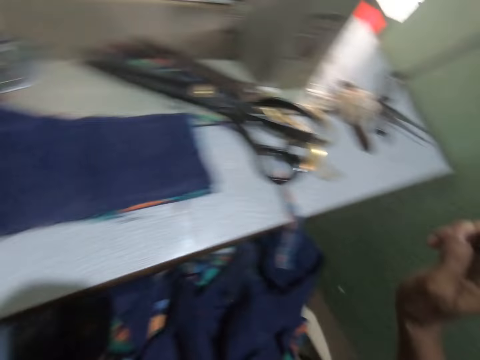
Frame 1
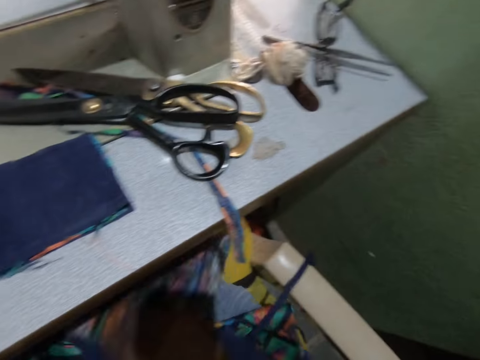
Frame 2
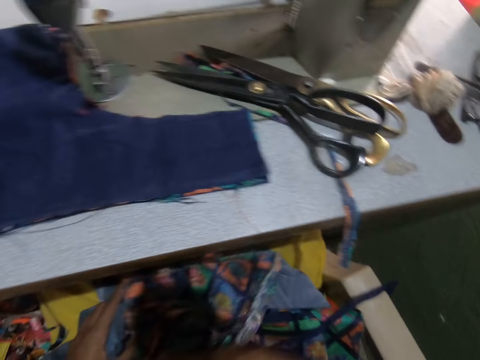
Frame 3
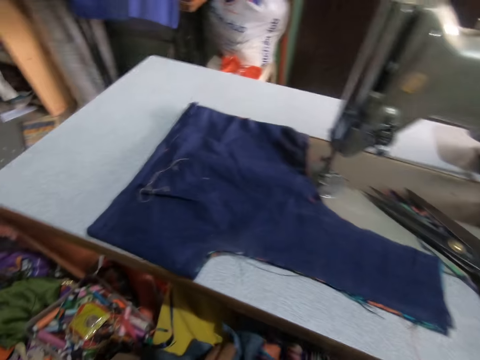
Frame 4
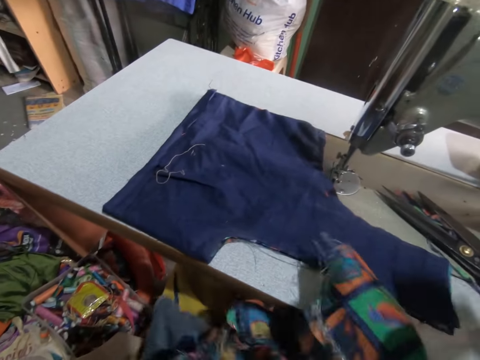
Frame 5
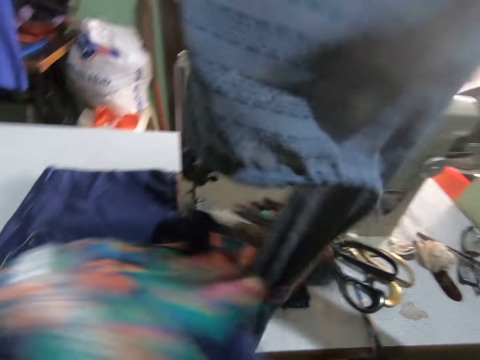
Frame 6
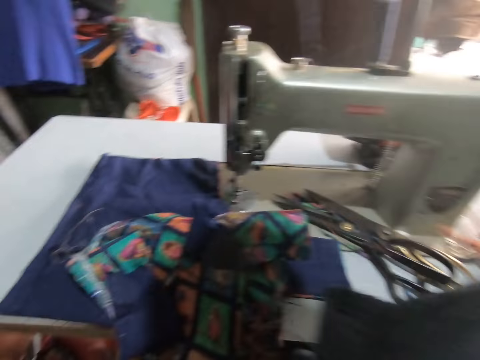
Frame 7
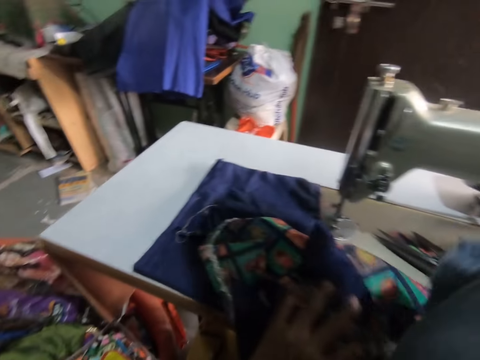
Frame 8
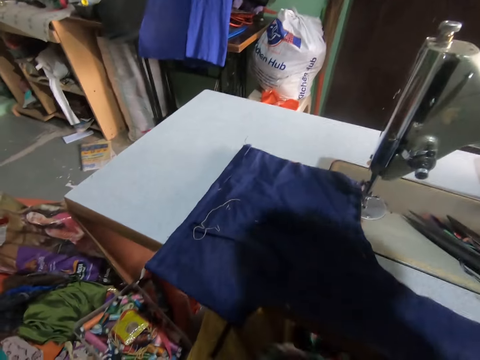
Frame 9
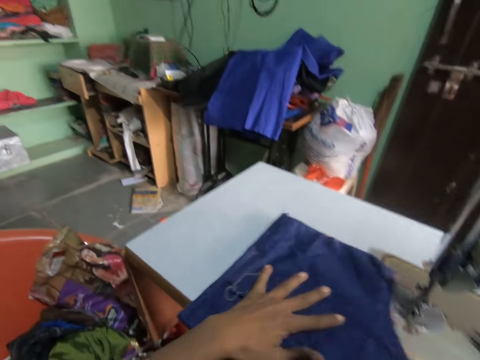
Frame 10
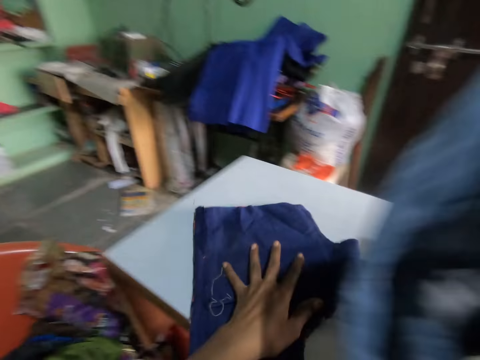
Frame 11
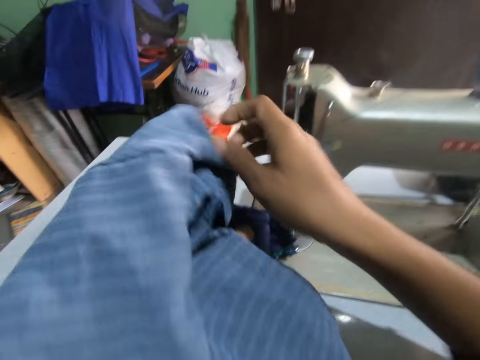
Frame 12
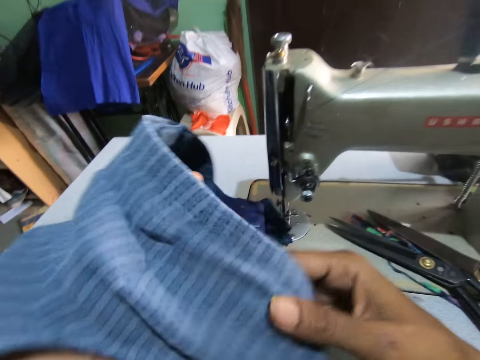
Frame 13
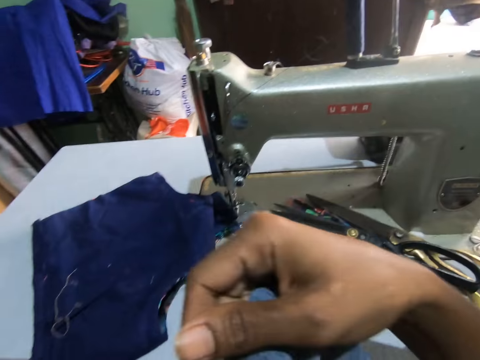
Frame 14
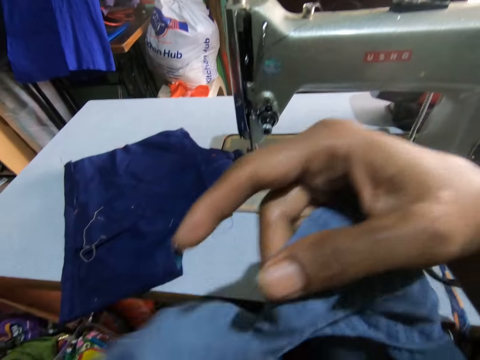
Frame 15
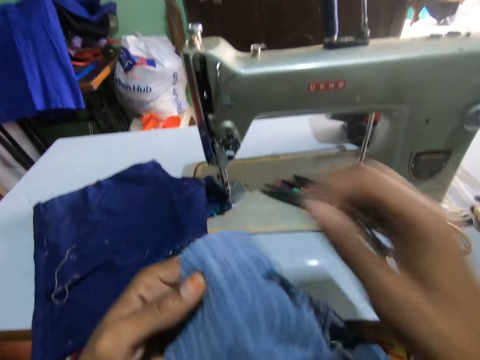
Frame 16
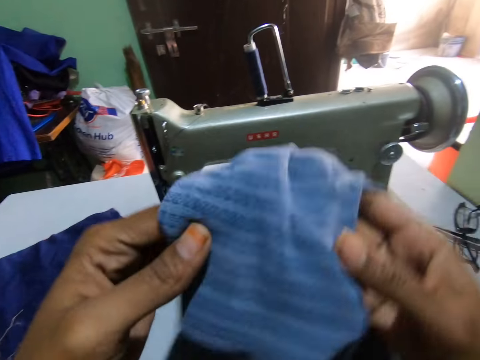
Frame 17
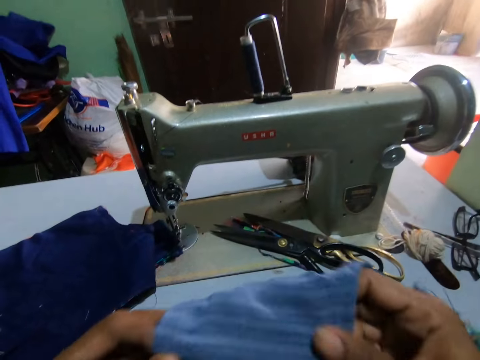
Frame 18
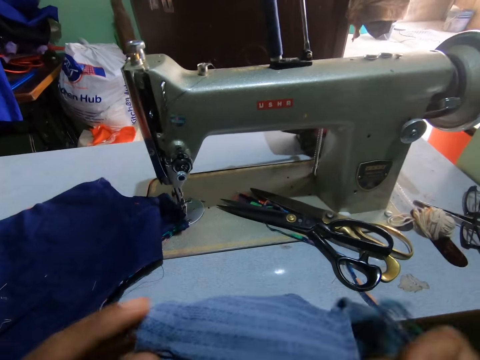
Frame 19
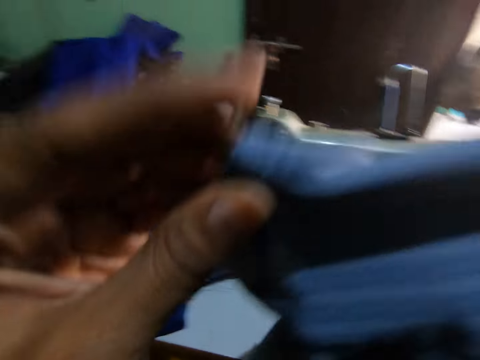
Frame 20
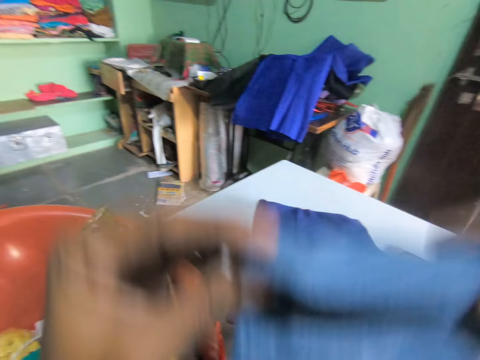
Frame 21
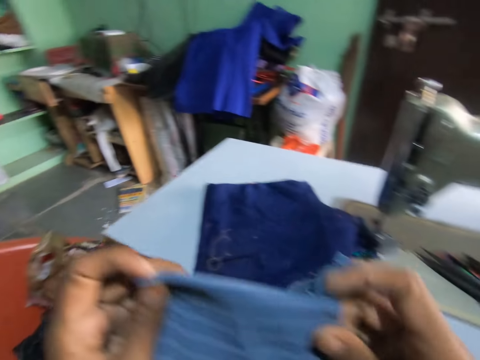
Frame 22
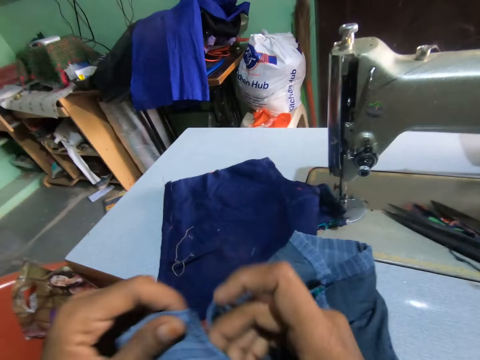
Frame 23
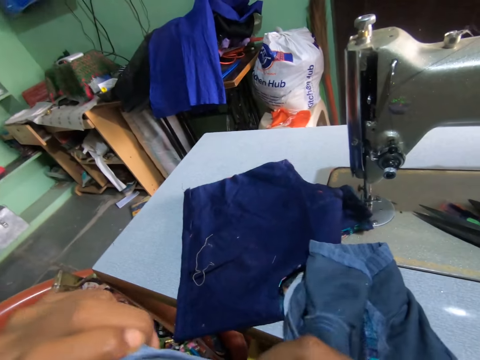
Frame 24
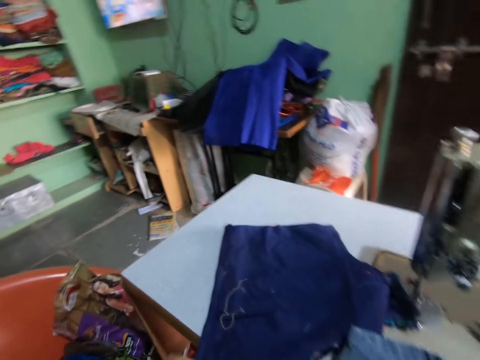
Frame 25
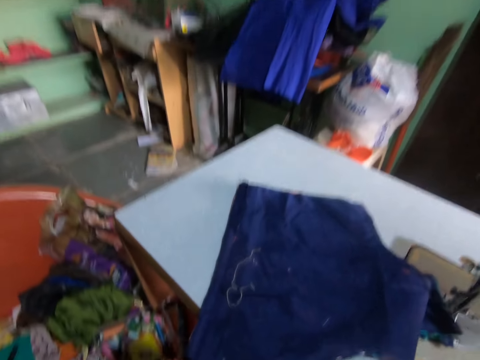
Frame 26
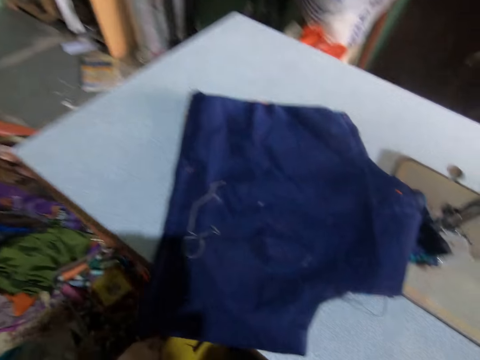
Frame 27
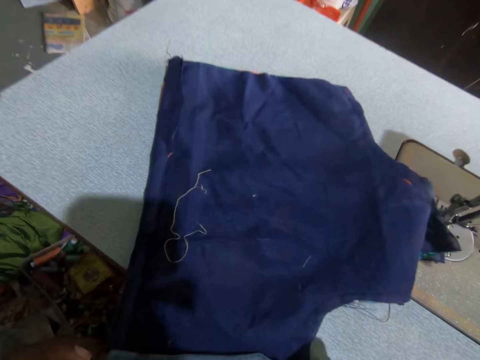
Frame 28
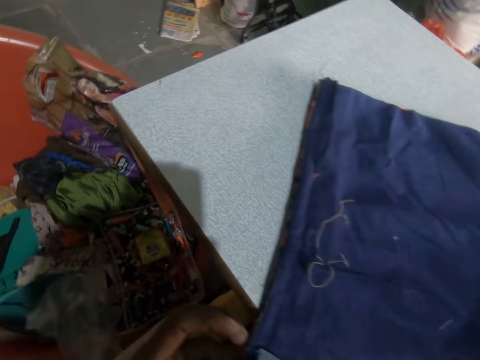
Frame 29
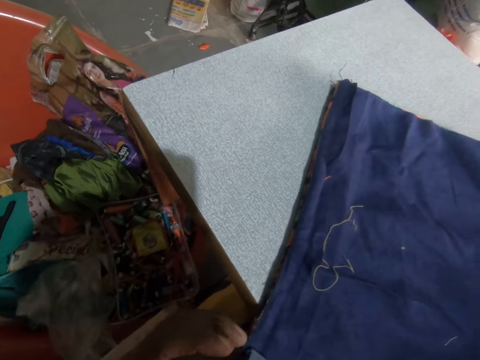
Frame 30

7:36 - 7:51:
The camera wearer moves materials with hands. They hold a material with a hand. They move the material with a hand. They move the materials with a hand. They put down a material. They hold a material with hands.

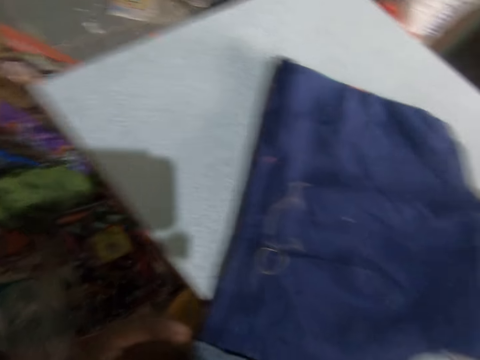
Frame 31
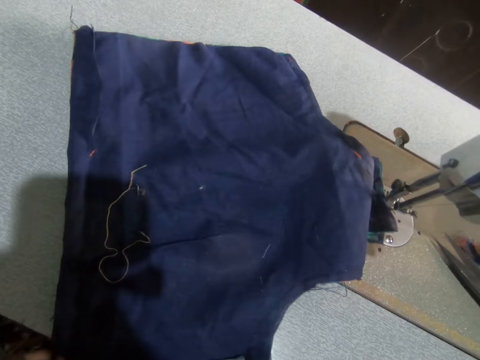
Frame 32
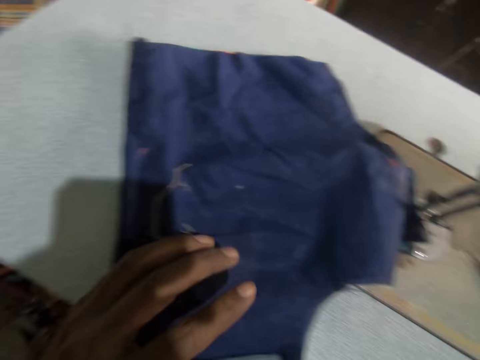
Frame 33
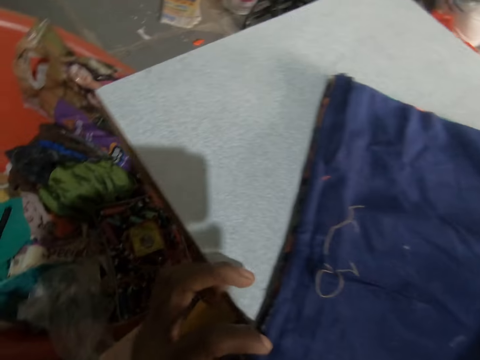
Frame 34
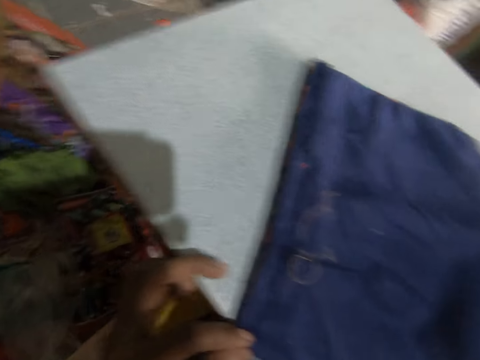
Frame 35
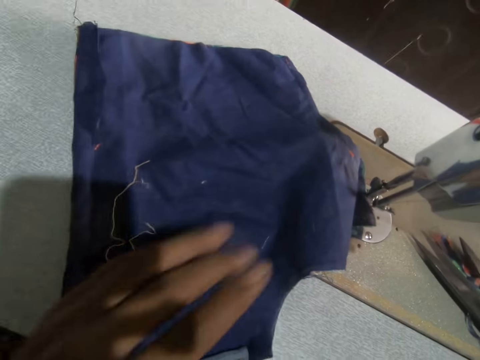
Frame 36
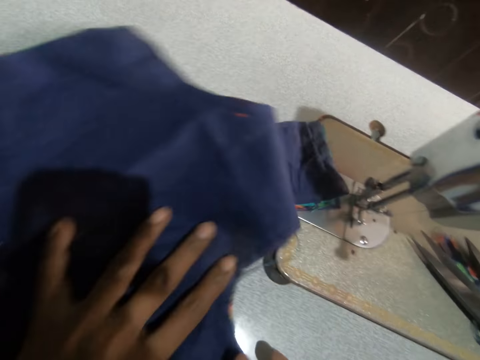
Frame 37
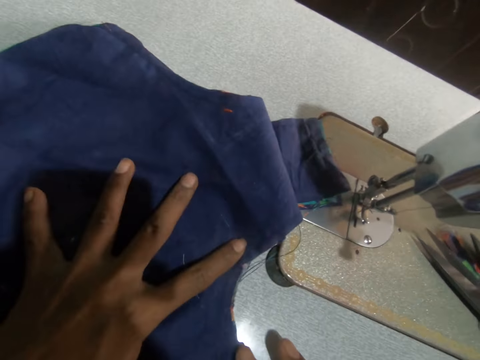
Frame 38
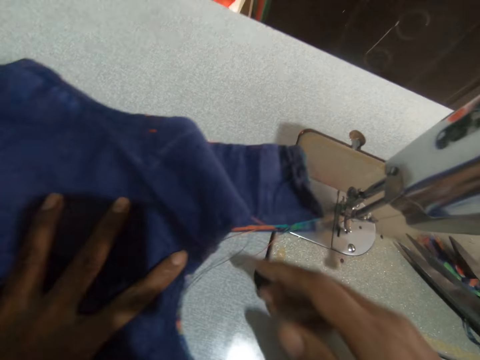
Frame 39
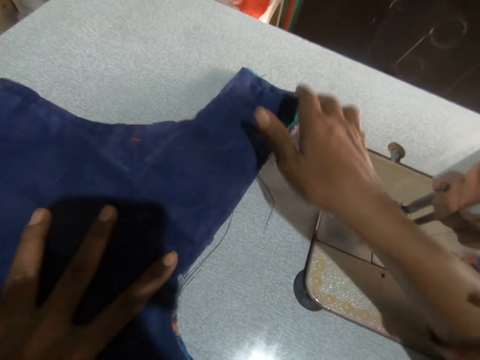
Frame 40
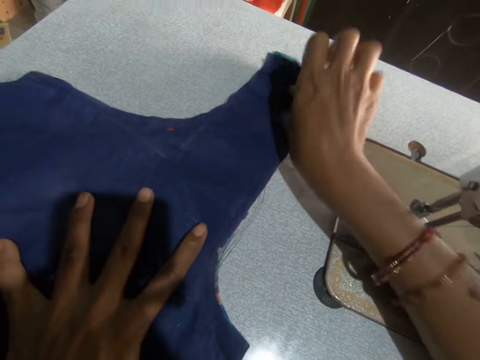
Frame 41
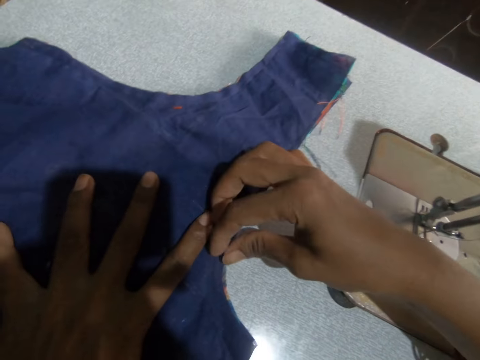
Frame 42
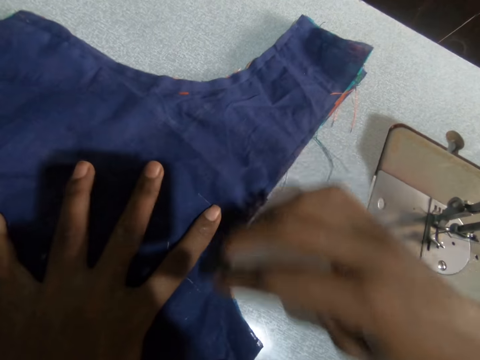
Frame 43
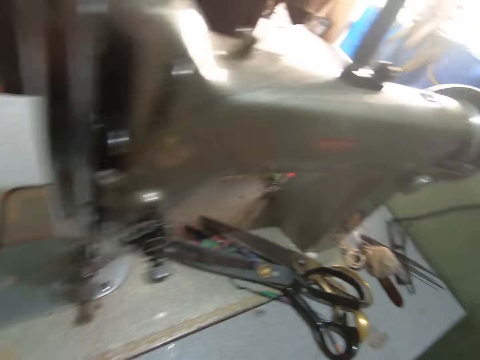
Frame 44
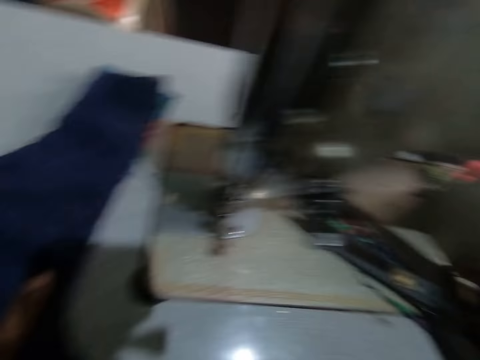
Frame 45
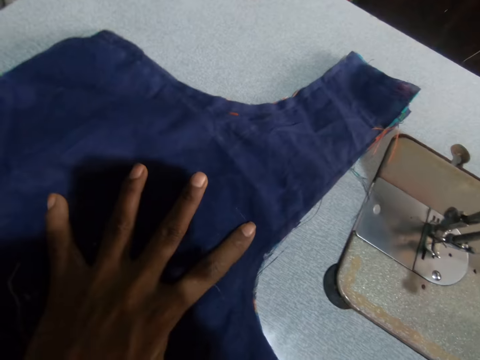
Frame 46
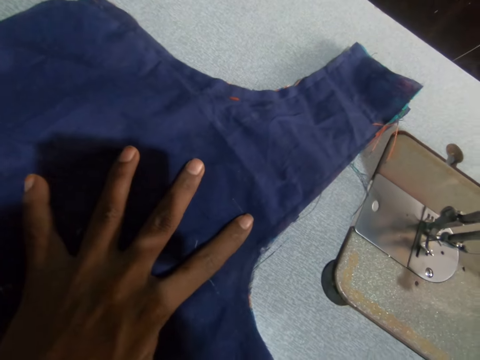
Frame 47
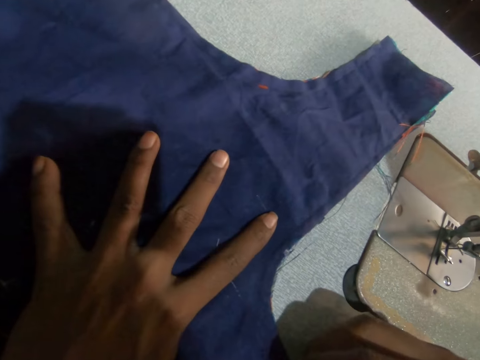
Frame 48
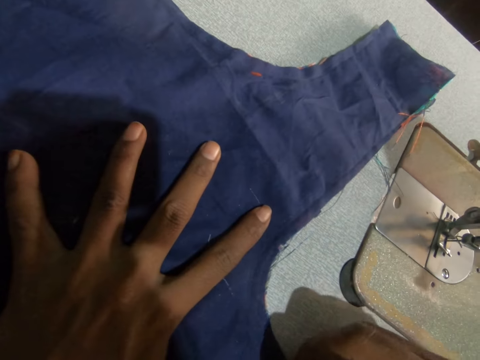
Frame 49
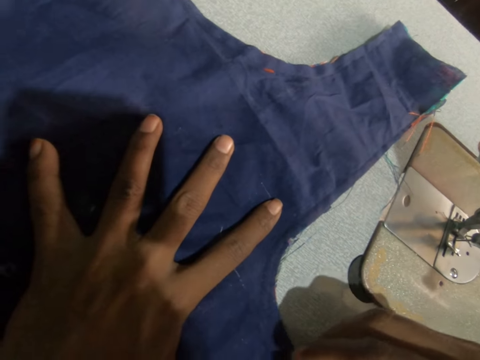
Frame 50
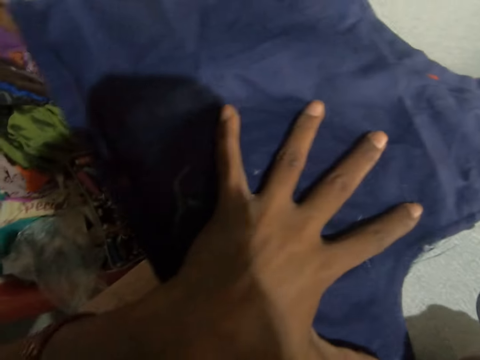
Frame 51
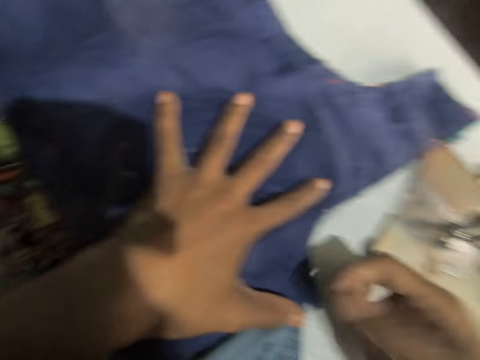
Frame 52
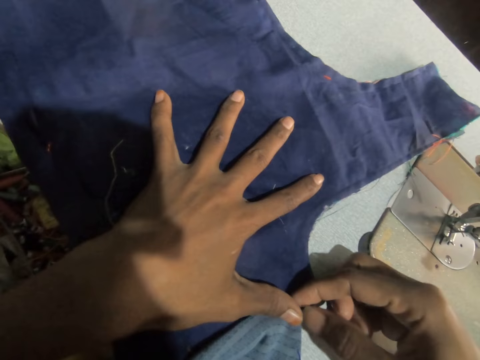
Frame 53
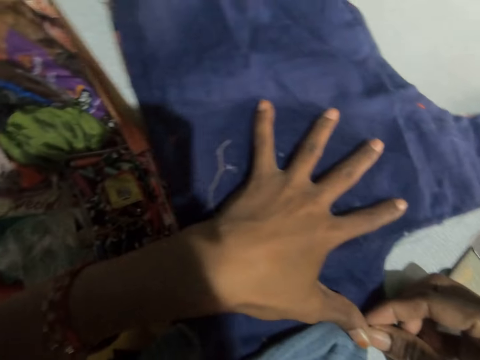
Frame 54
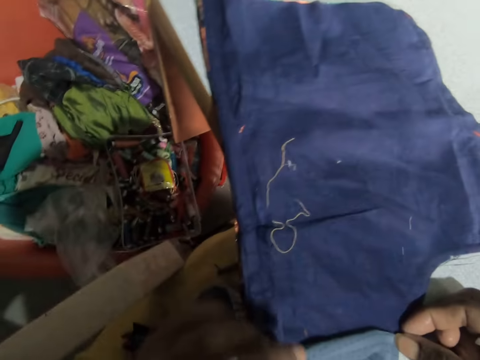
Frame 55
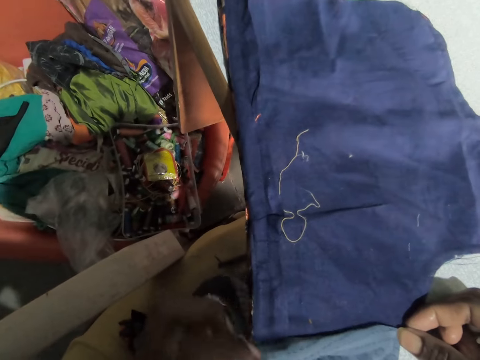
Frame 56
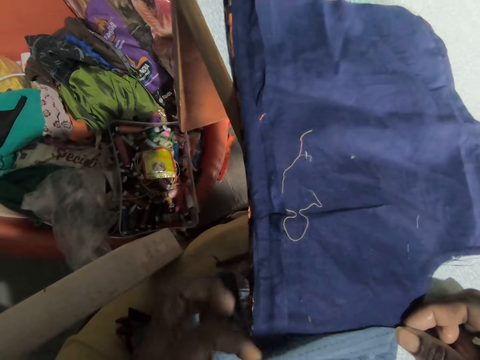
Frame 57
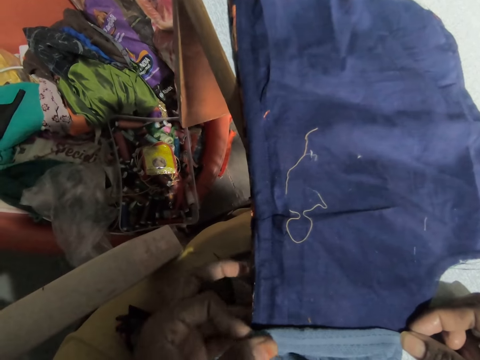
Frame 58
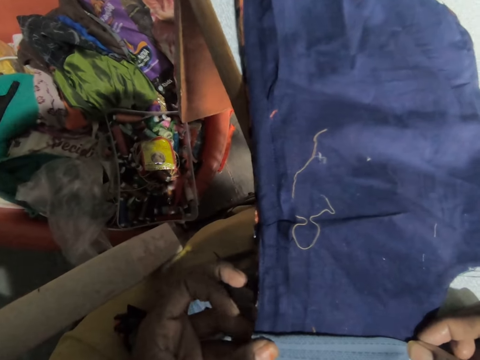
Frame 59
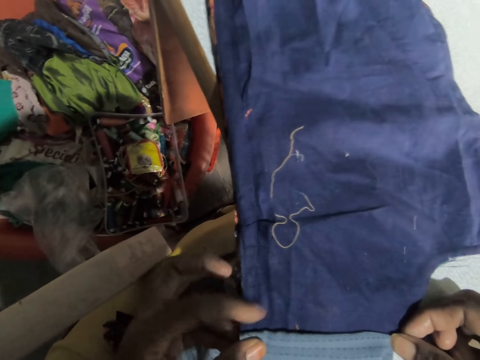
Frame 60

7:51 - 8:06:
The camera wearer moves material with a hand. They hold the material with hands.
